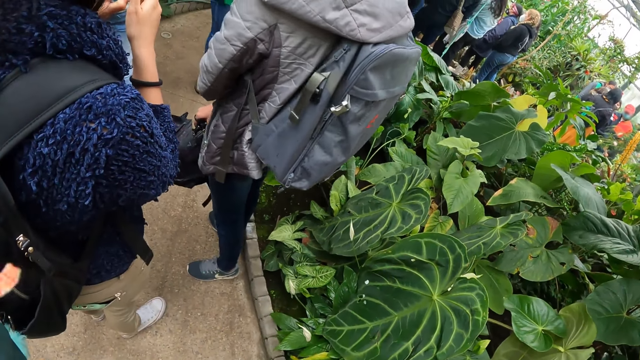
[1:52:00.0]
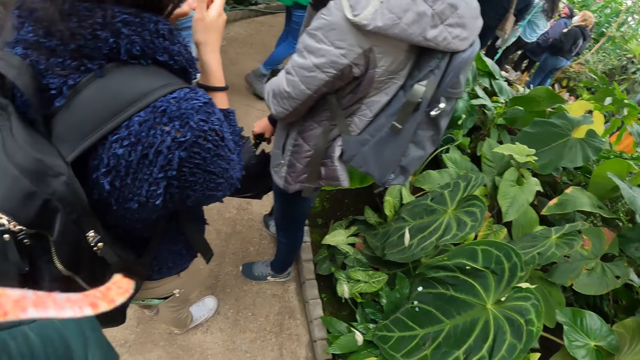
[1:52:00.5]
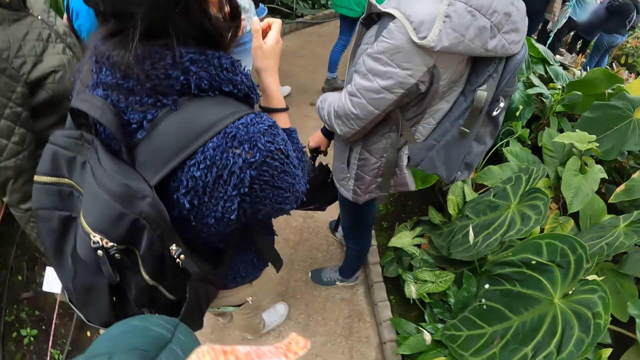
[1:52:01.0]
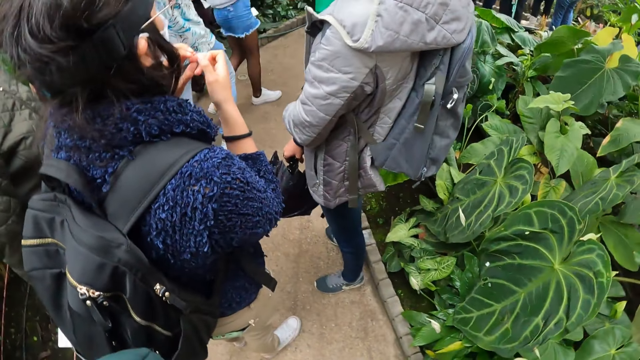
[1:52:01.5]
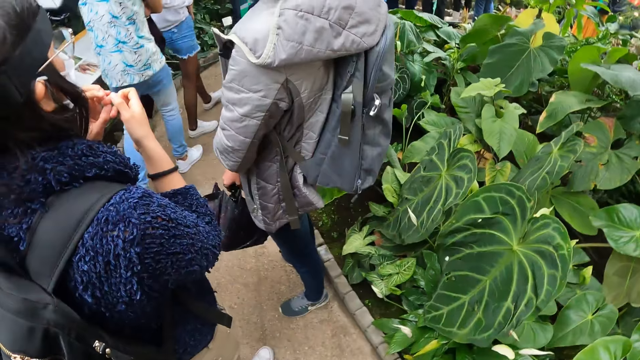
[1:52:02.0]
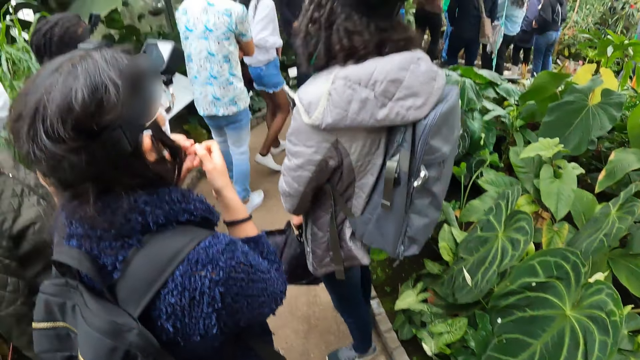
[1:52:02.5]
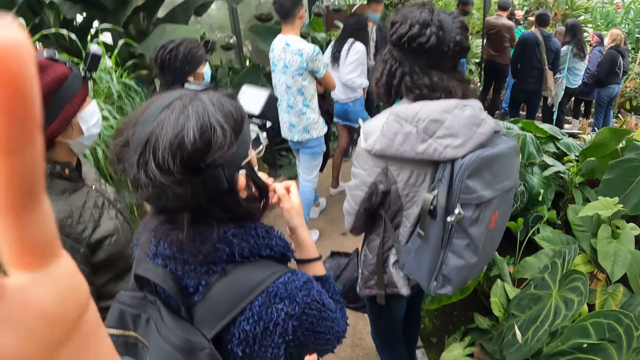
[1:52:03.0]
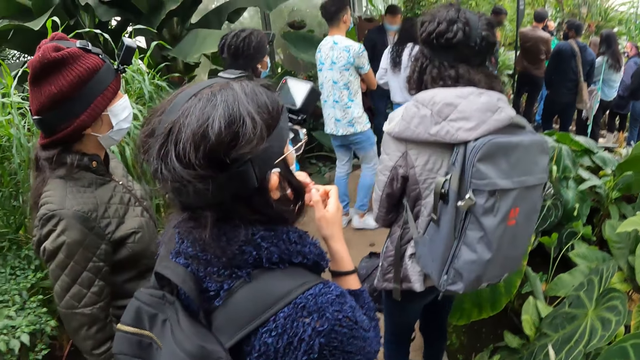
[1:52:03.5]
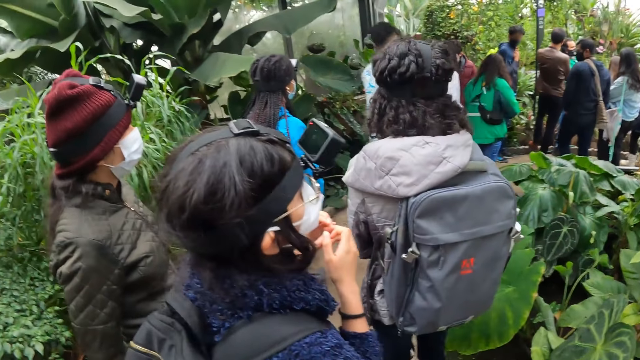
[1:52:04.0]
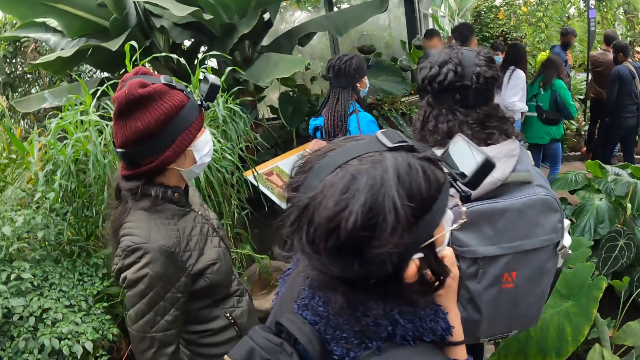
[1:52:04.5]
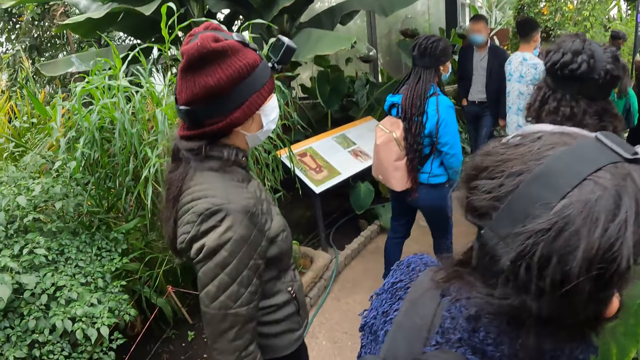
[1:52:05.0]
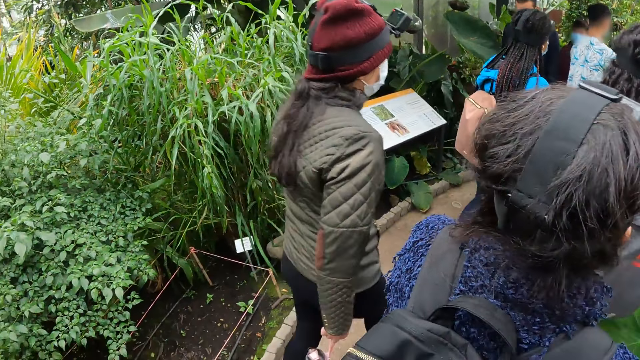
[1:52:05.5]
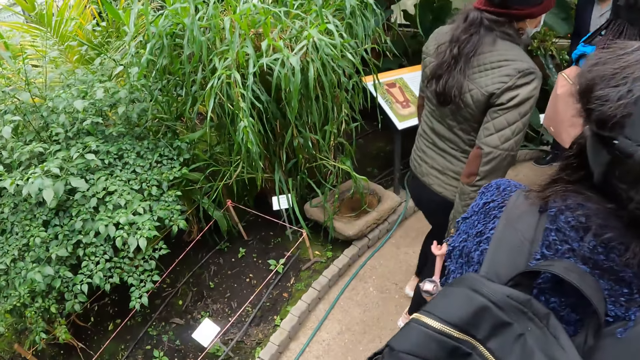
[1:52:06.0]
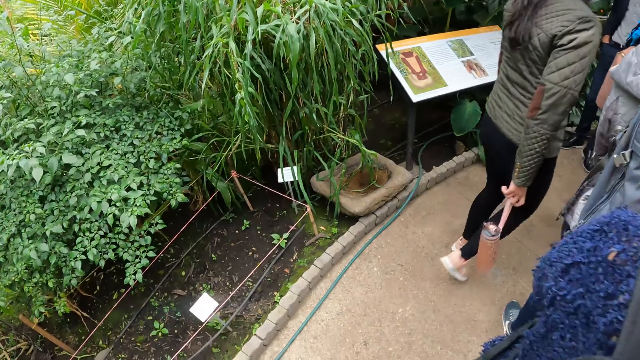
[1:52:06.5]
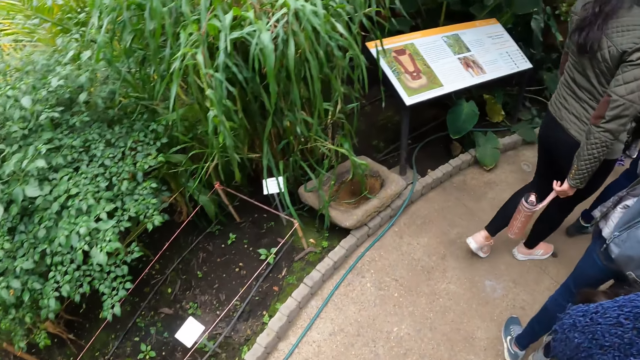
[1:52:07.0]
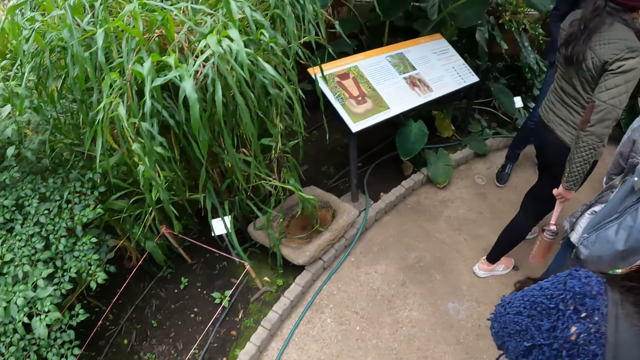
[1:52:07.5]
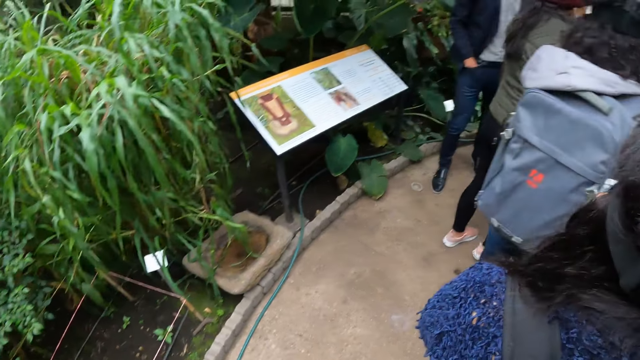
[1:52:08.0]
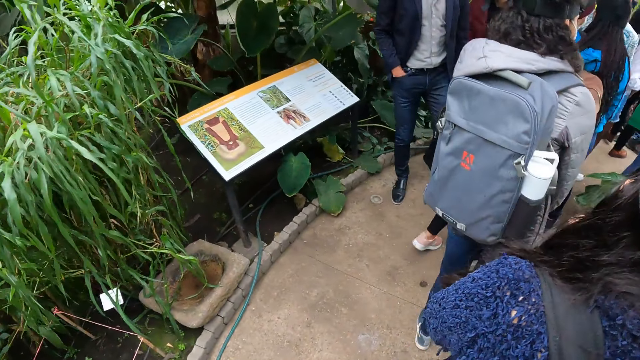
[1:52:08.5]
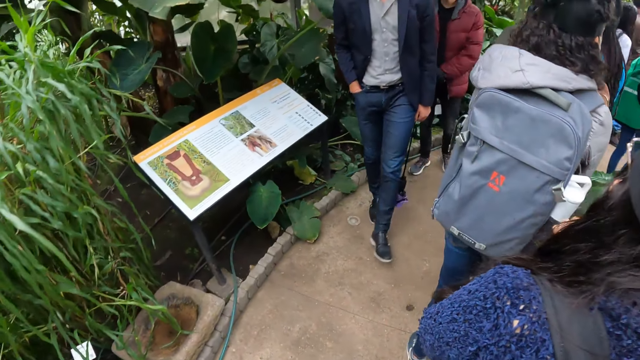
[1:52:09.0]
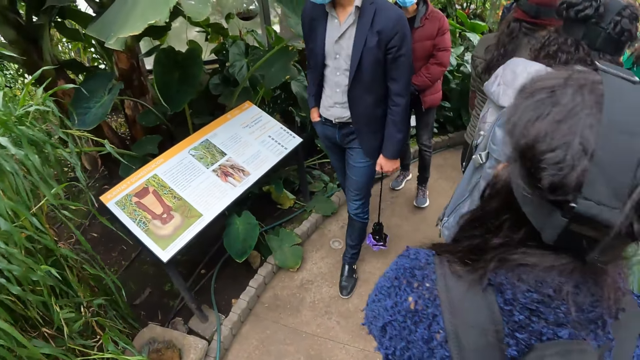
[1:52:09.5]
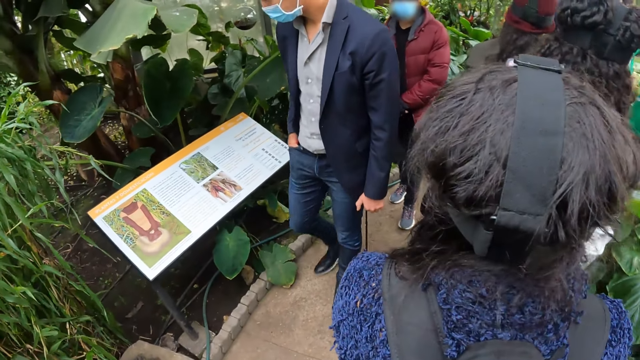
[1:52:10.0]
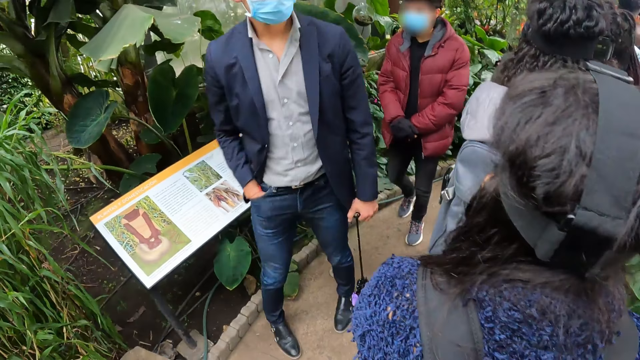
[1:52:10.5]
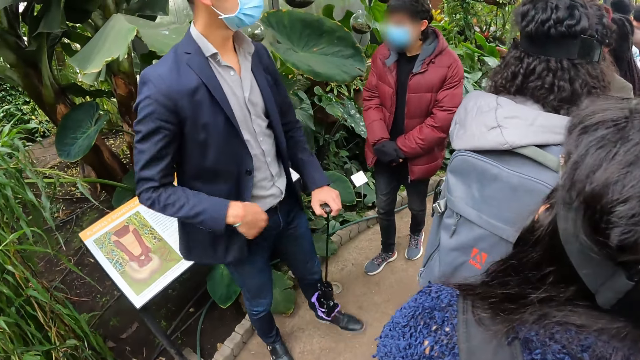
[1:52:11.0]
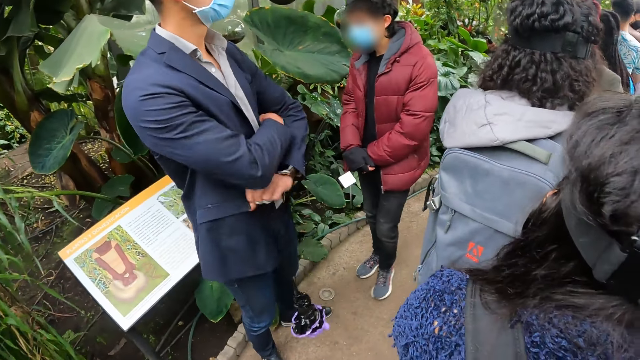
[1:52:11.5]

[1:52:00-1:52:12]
A man stretches his hand. The camera wearer walks with the group of people in the garden.

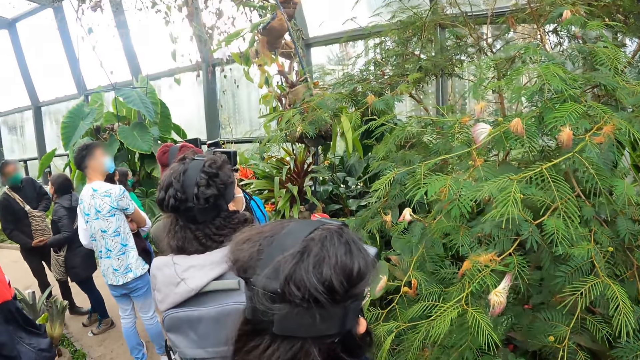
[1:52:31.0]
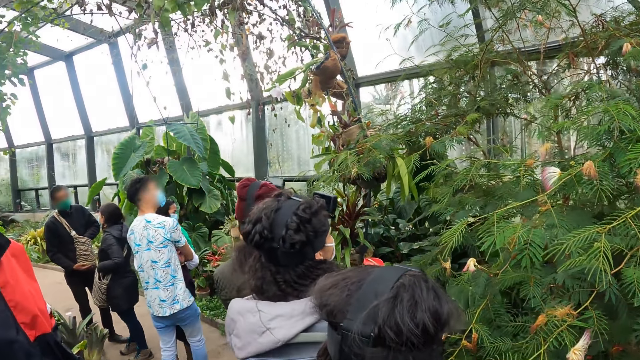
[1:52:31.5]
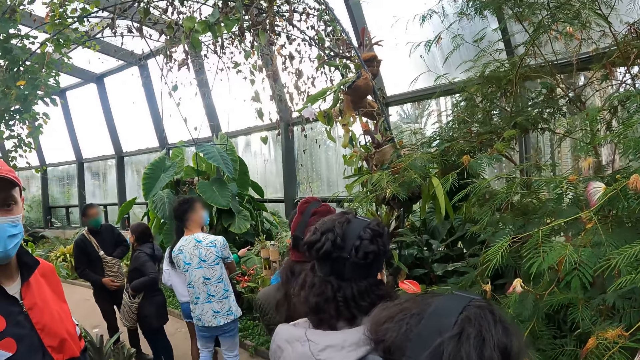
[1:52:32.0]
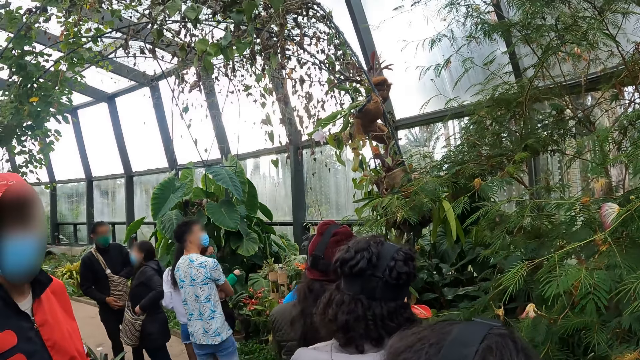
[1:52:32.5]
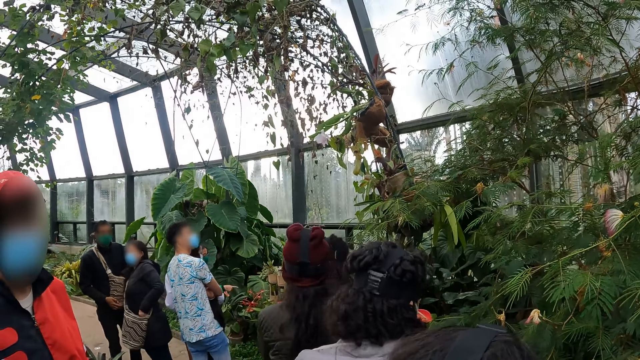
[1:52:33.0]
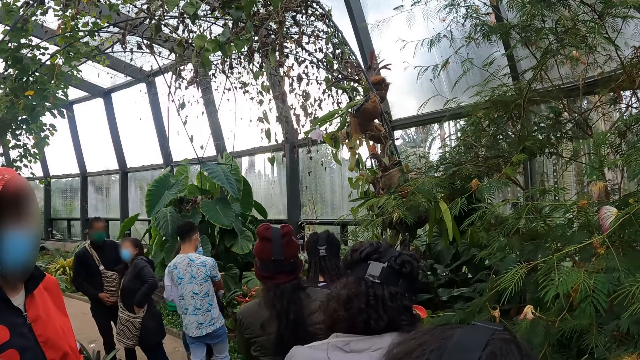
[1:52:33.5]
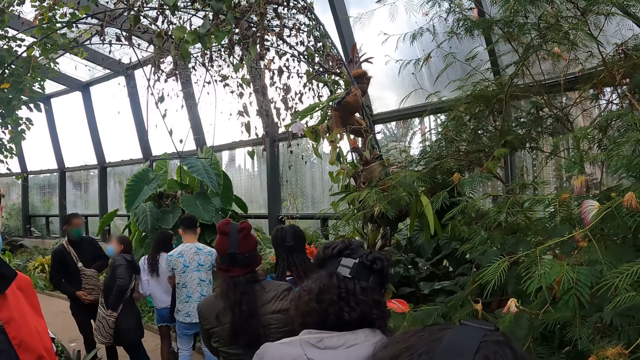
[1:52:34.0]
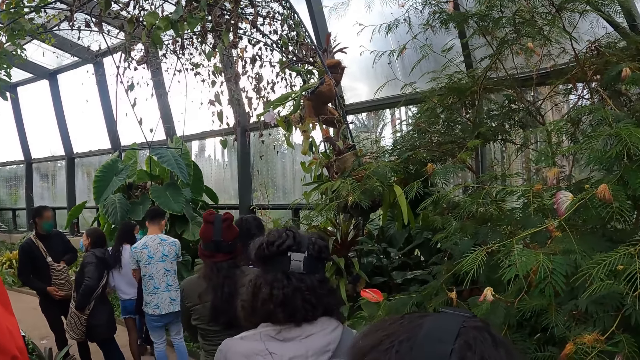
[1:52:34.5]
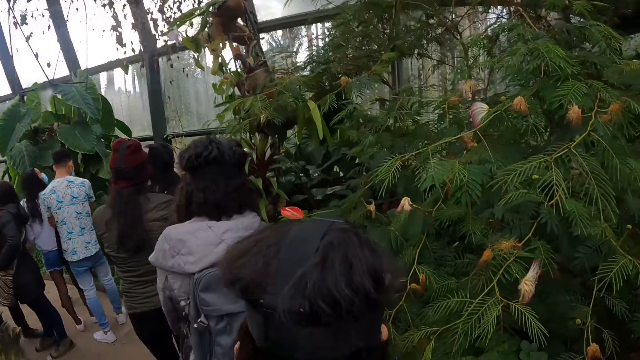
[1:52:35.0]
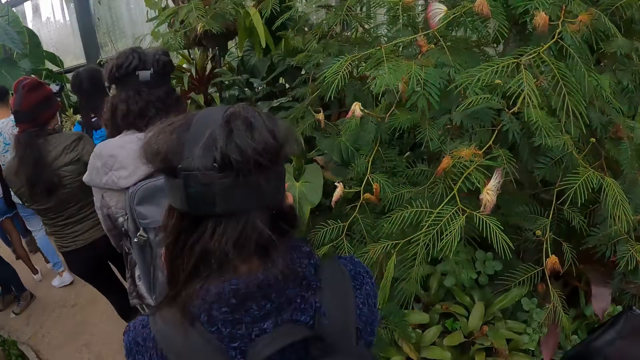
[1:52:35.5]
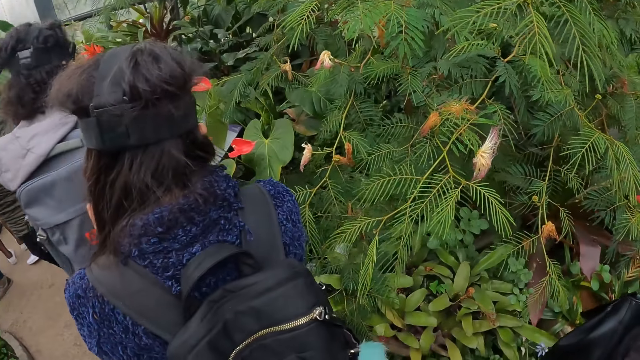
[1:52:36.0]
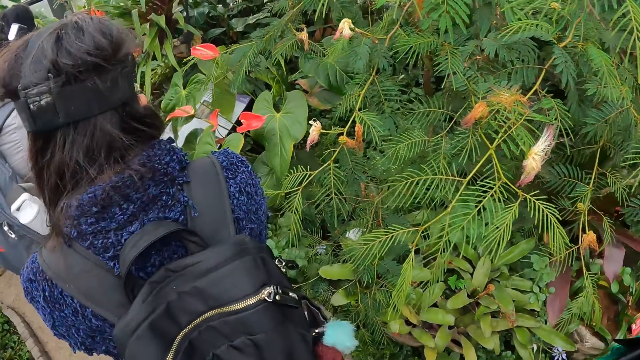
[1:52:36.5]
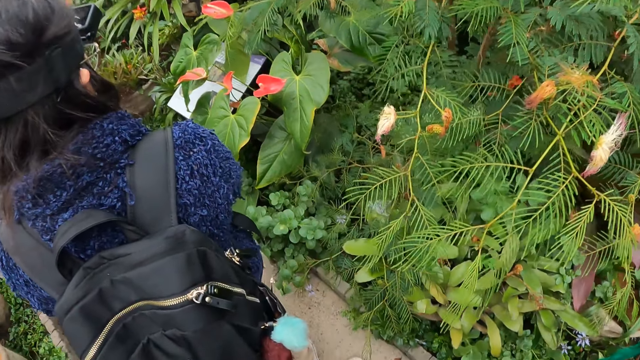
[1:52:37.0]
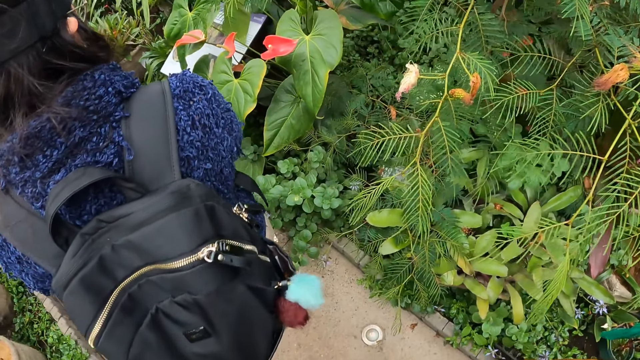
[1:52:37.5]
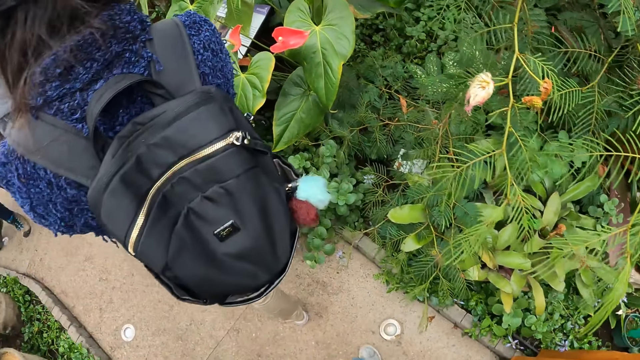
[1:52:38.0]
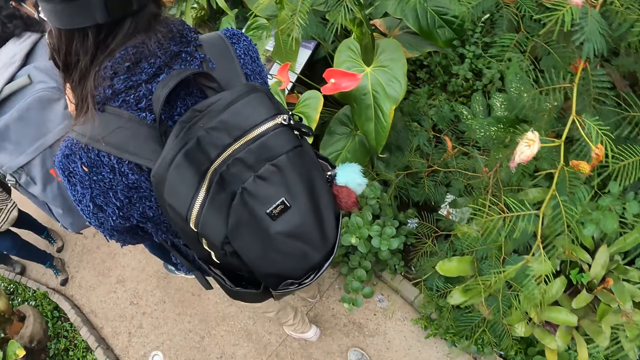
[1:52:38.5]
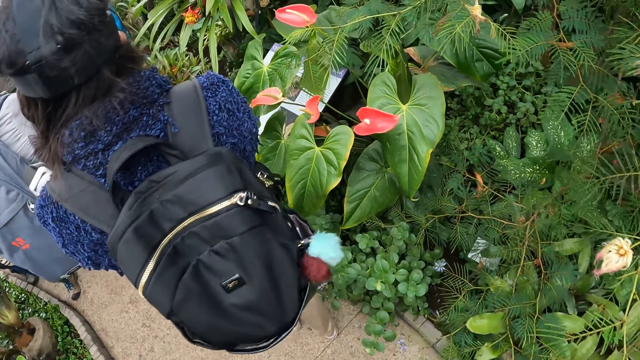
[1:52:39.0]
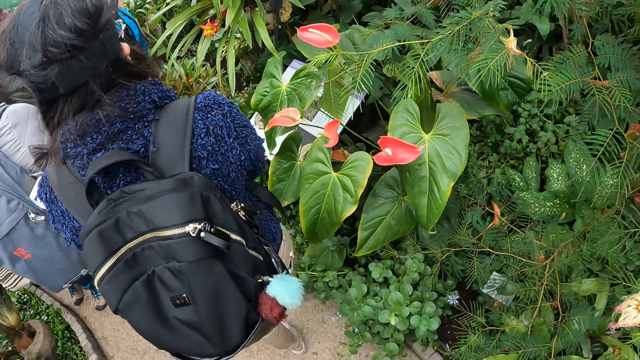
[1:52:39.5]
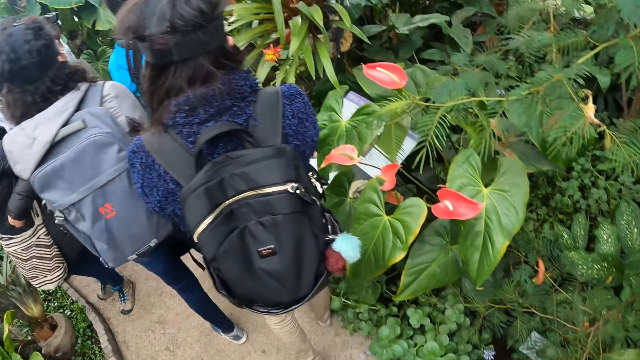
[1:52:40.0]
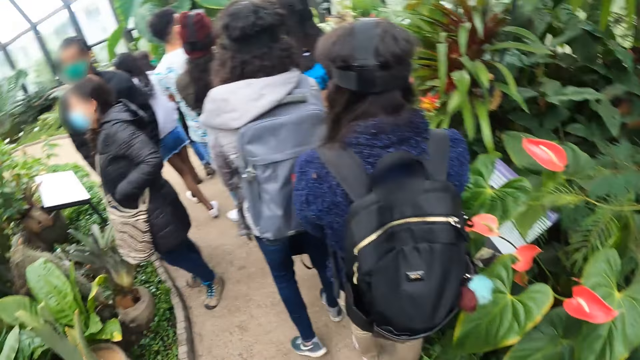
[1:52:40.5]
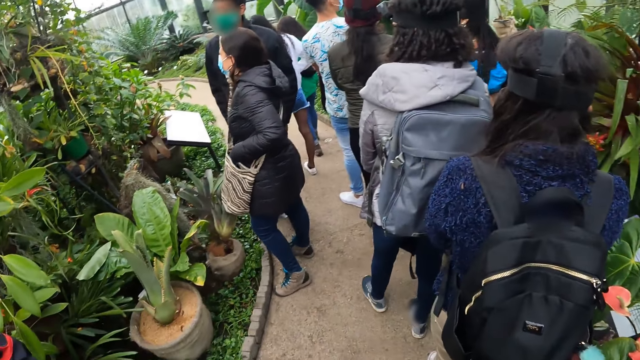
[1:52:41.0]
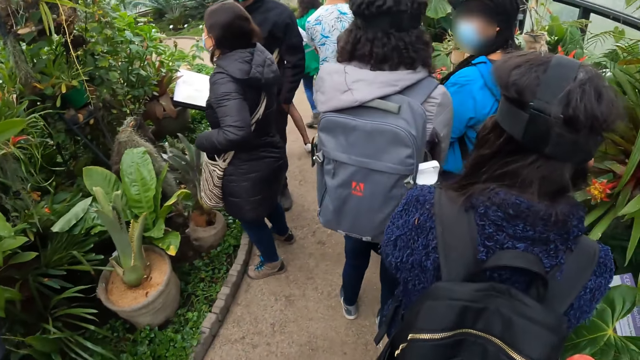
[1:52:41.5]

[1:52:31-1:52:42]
The camera wearer looks around the field. They move around the field.
